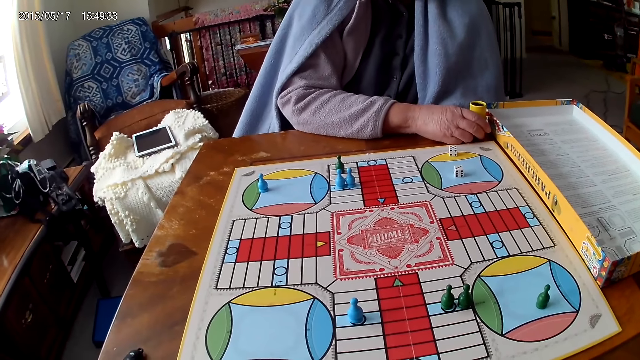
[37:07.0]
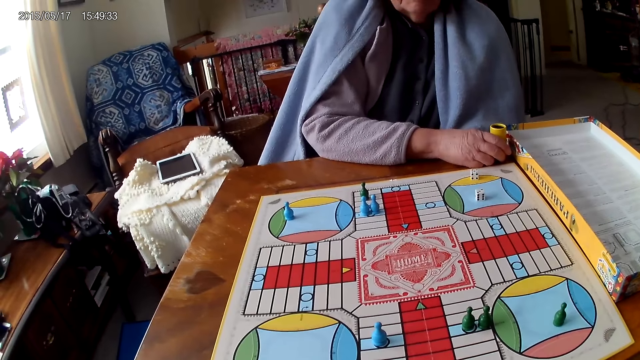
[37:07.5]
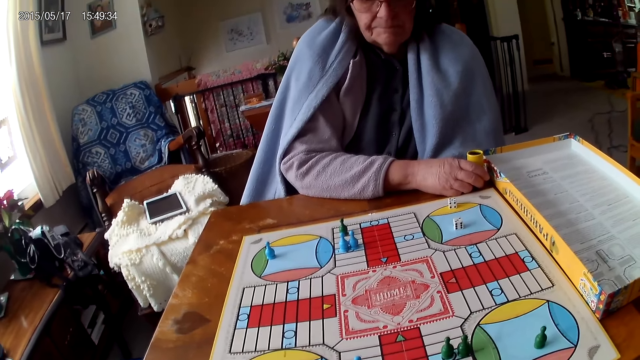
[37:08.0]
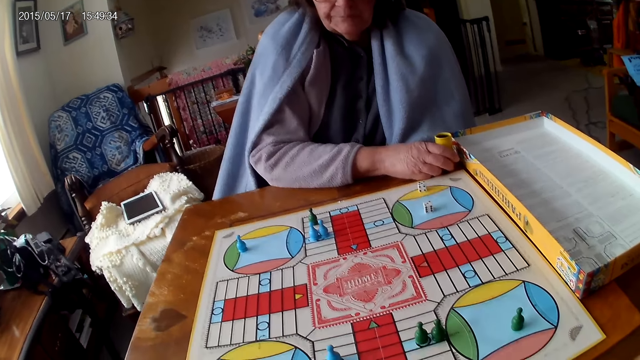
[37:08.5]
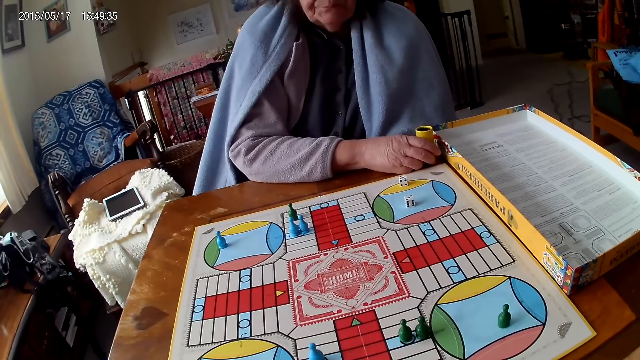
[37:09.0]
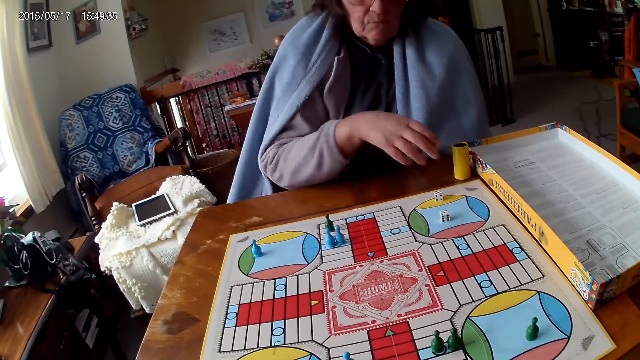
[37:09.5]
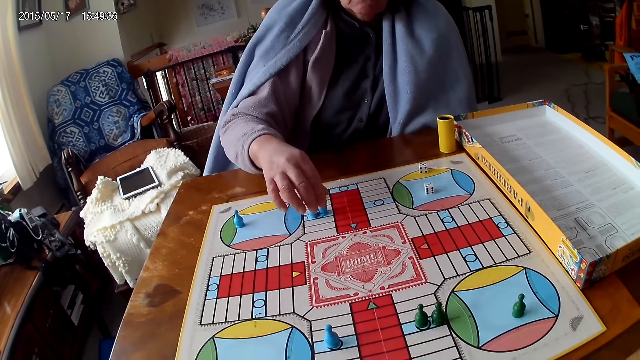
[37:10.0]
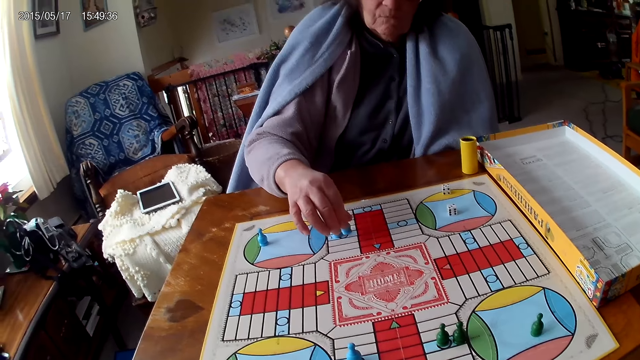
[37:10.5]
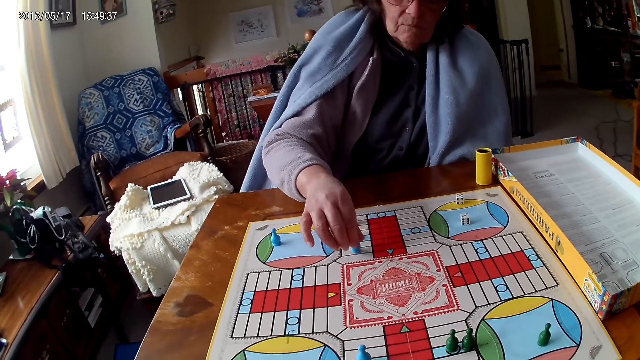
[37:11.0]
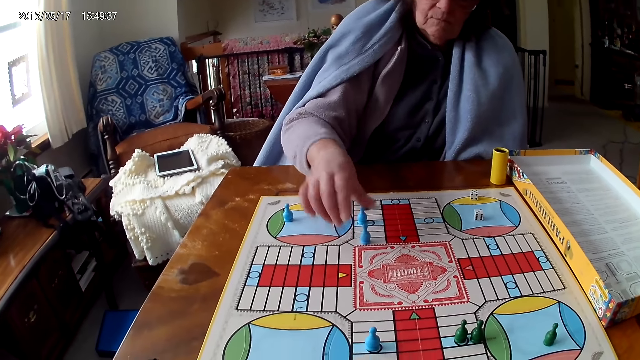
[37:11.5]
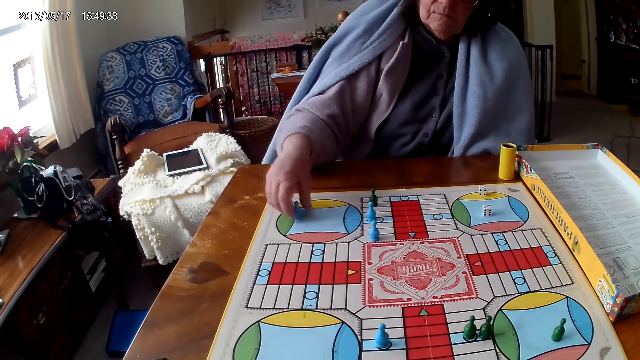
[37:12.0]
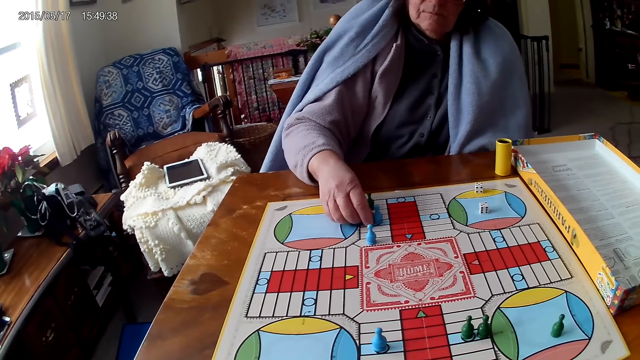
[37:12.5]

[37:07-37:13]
A woman moves a hand. She moves a piece on the Ludo board with her right hand. She picks a game piece. She removes her hand from the game piece. She moves another piece on the Ludo board with her right hand.

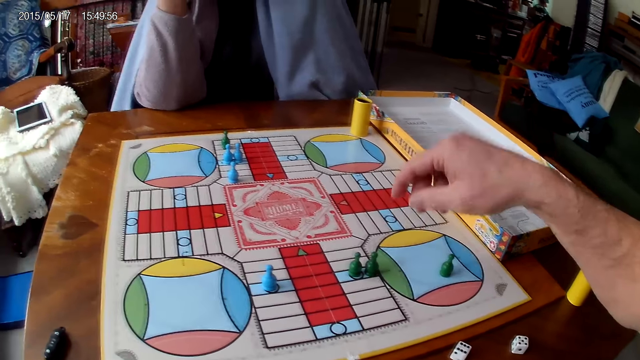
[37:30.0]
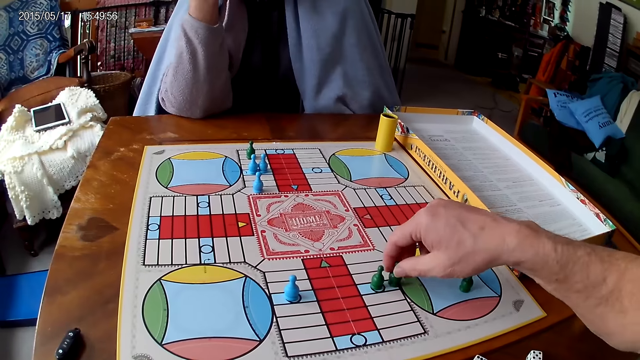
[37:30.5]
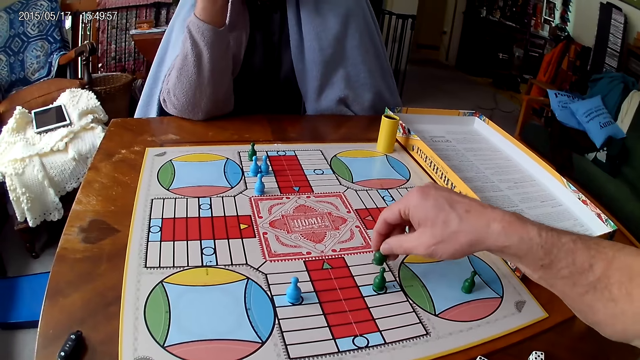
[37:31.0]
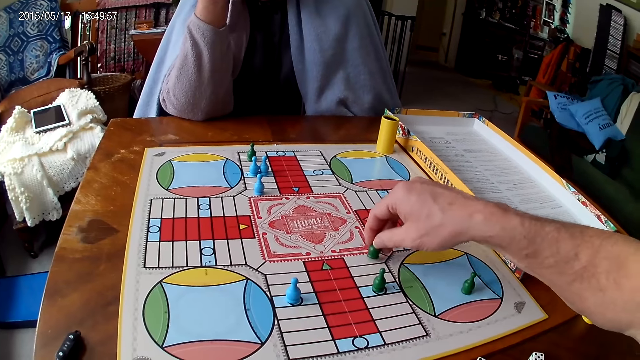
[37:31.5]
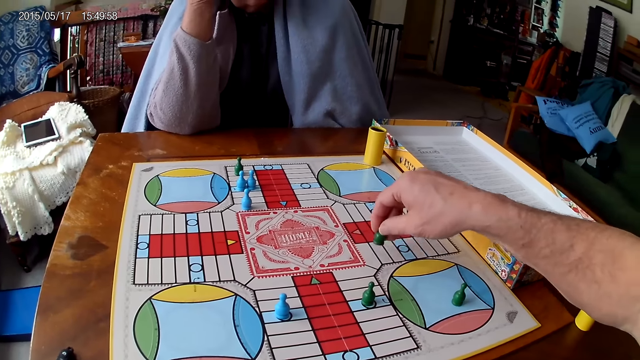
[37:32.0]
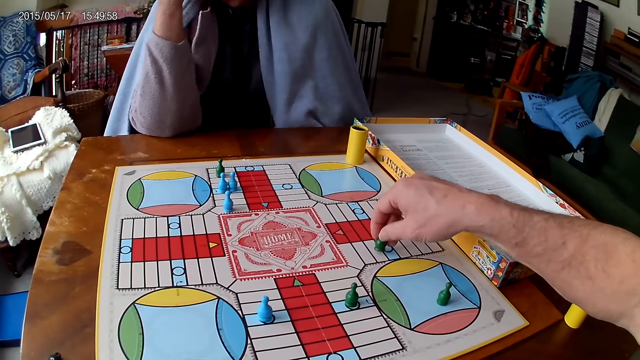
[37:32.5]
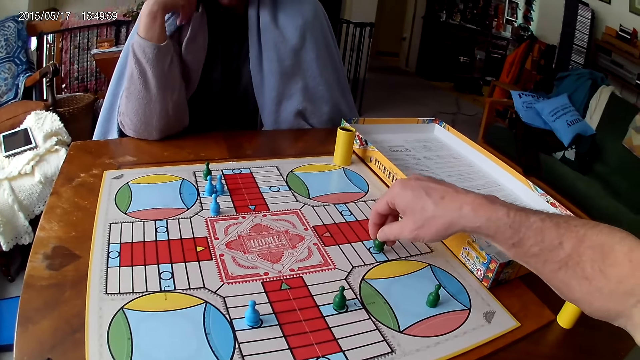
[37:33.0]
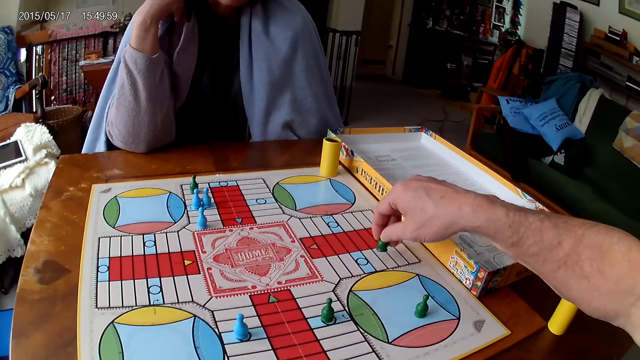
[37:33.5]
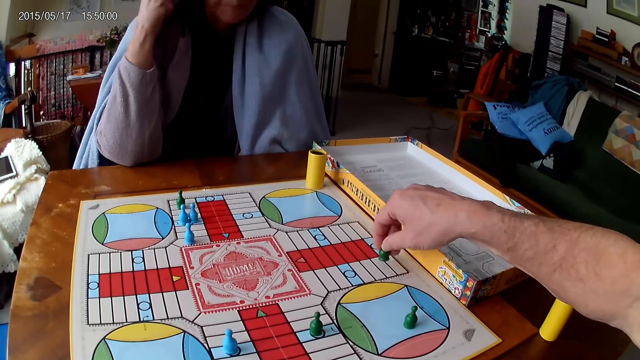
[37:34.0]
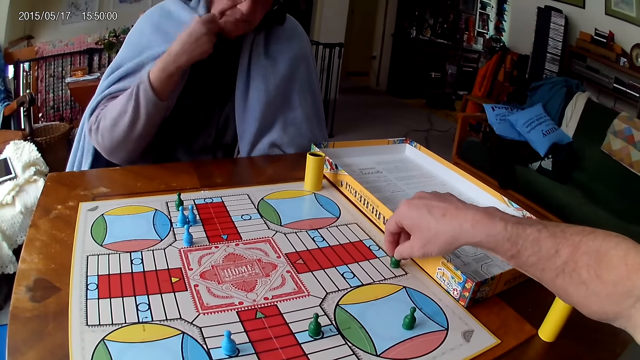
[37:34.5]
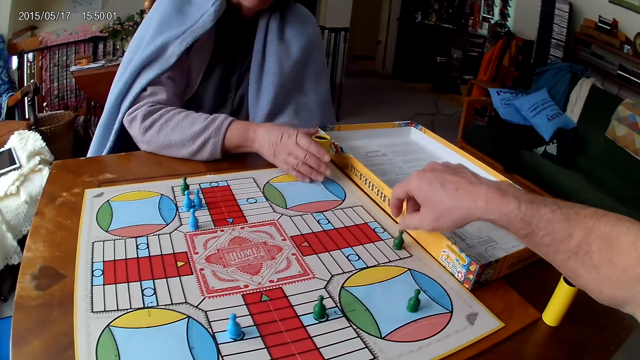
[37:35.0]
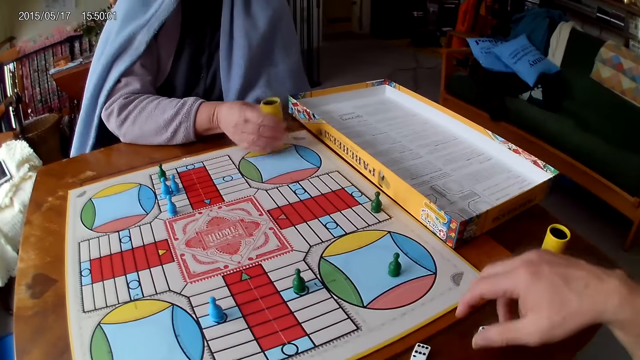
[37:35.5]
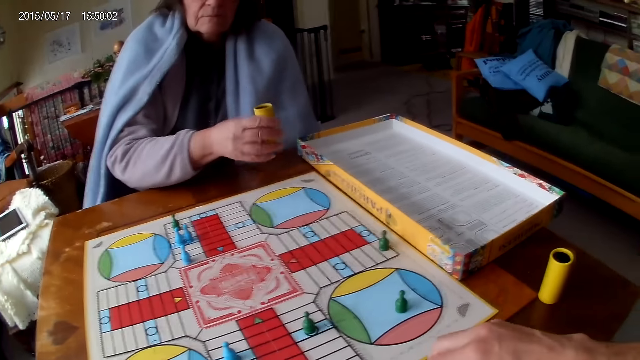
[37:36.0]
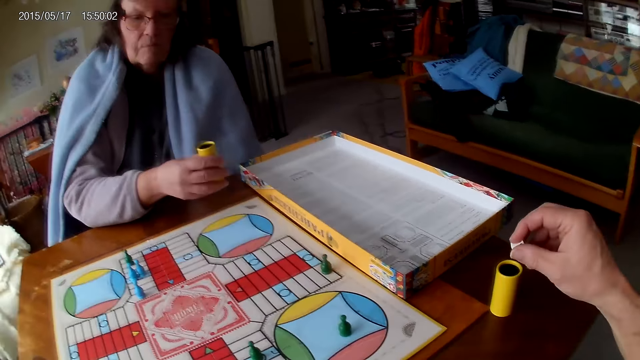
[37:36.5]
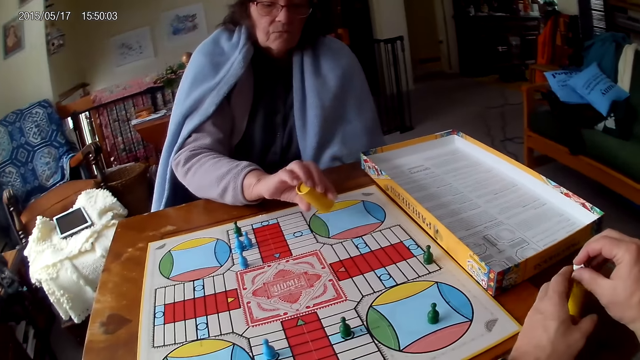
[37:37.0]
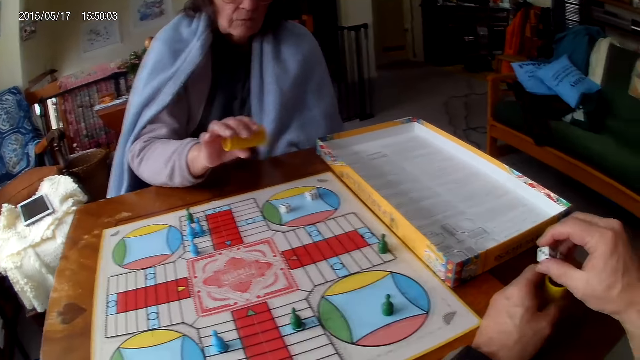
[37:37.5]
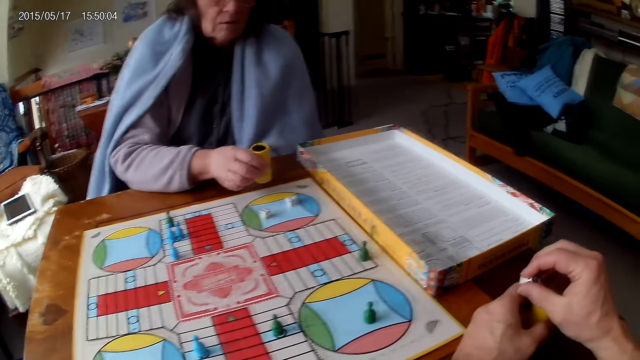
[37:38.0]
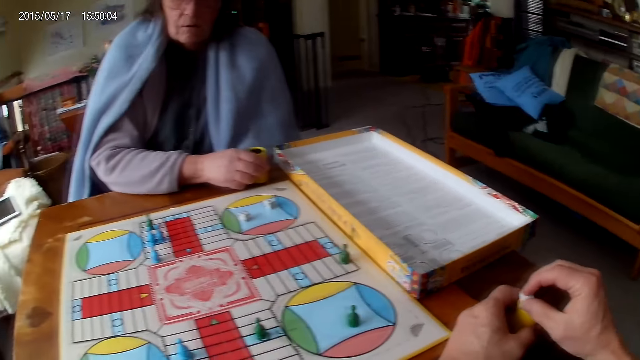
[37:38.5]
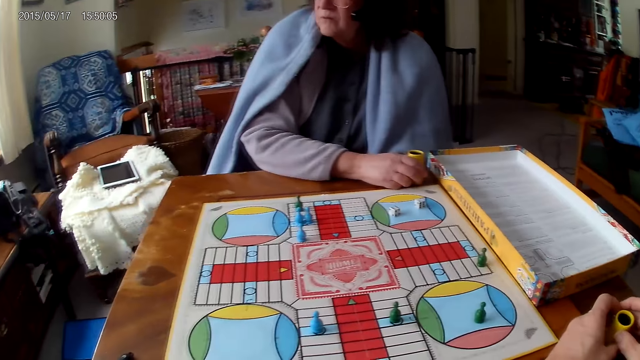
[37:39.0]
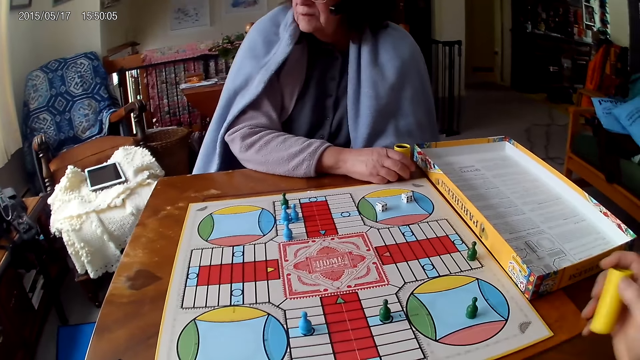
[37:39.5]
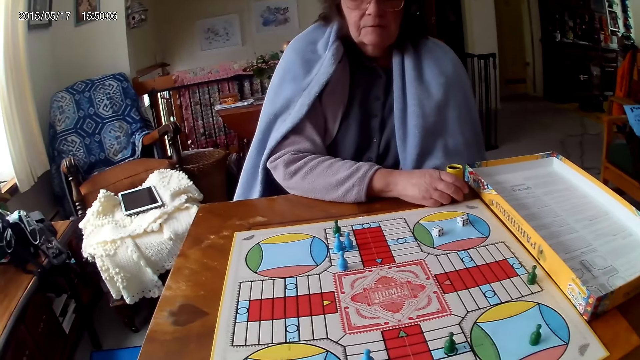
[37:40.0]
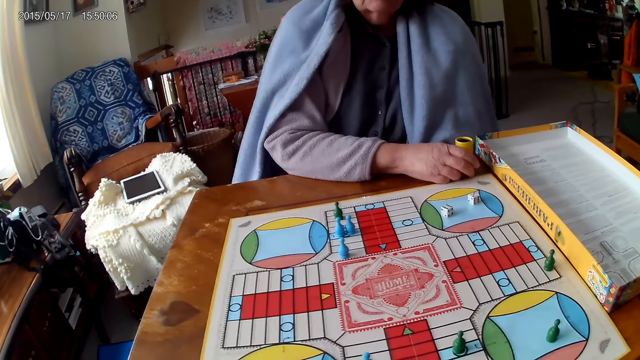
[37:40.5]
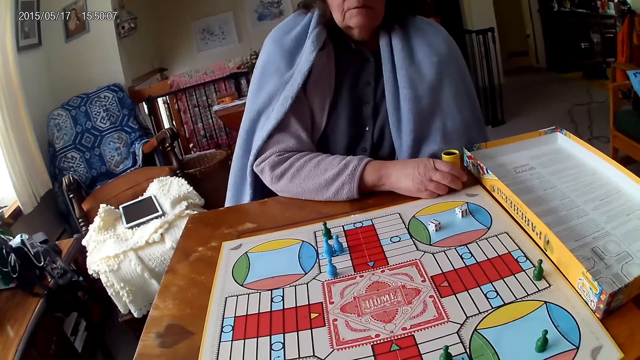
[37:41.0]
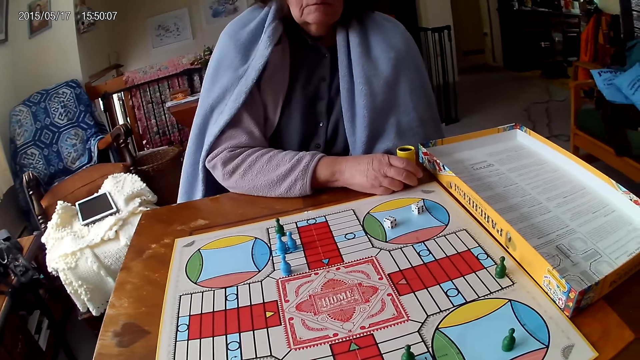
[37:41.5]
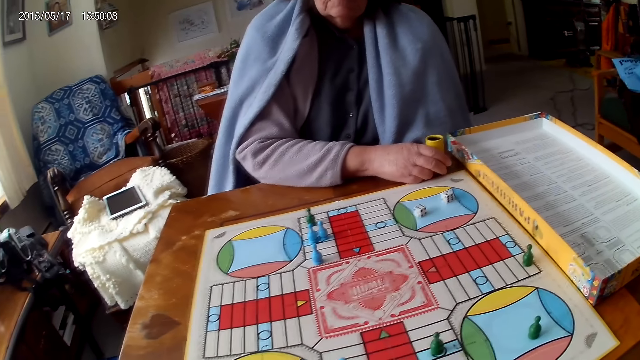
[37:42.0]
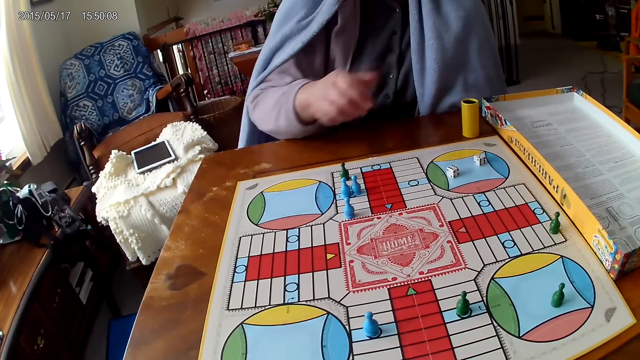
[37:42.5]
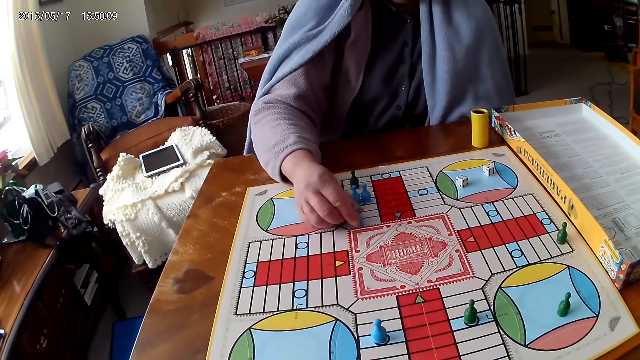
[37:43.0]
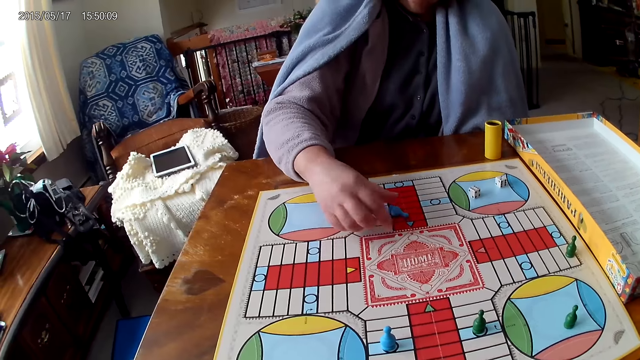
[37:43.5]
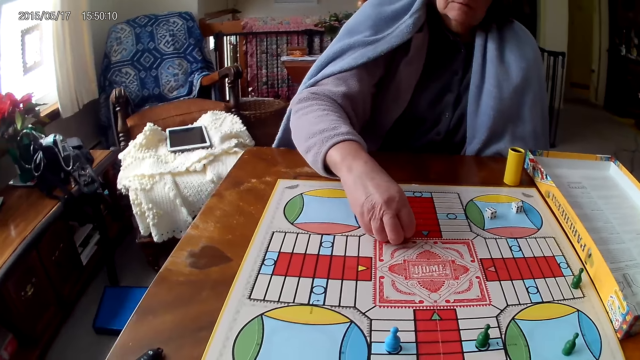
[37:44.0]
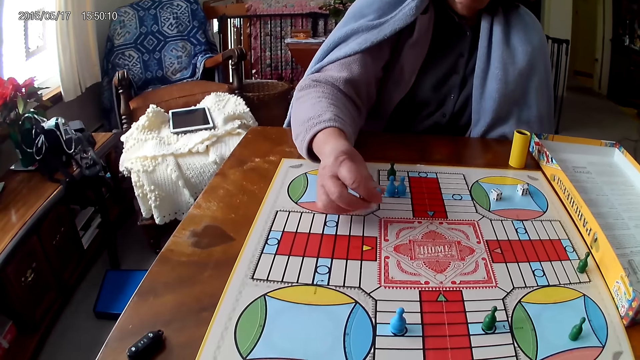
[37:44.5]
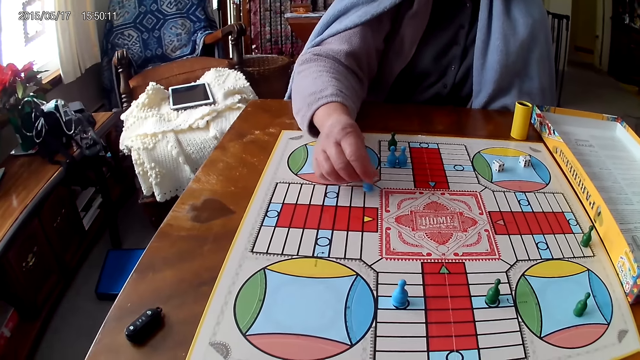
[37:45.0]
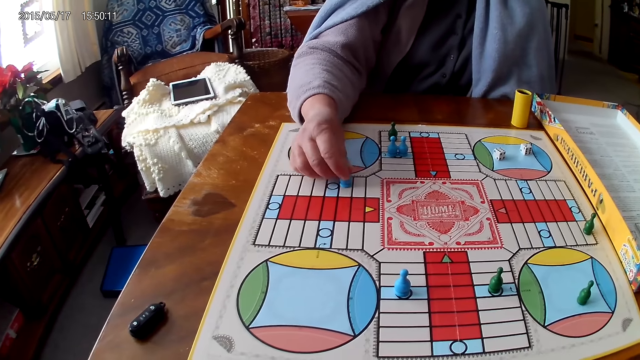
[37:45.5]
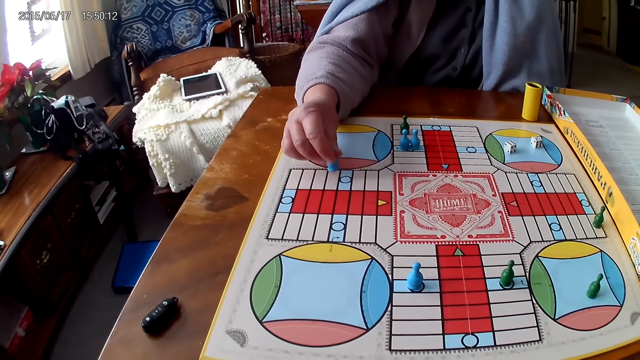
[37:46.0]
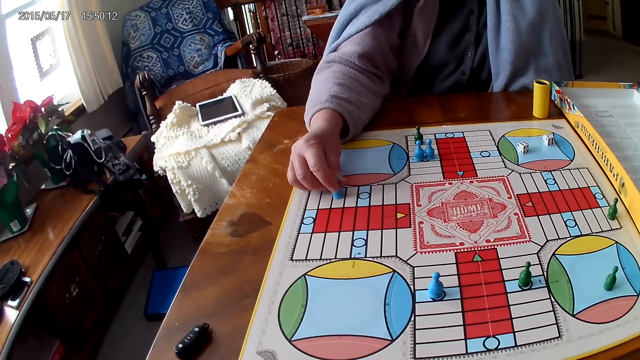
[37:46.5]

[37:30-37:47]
The camera wearer moves a piece on the Ludo board with his right hand. A woman moves a hand. She holds her container with her right hand. The camera wearer removes his hand from the game piece. The woman picks up her container from the Ludo board with her right hand. She shakes her container with her right hand. The camera wearer picks up his dice from the Ludo board with his right hand. He drops the dice into the container. The woman drops the dice in her container on the Ludo board. The camera wearer holds the container. The woman drops her container on the table. The camera wearer lifts the container. The woman moves a hand. She moves a piece on the Ludo board with her right hand. She touches the game piece, picks up the game piece.
